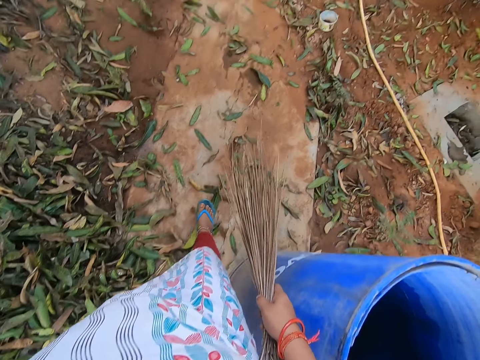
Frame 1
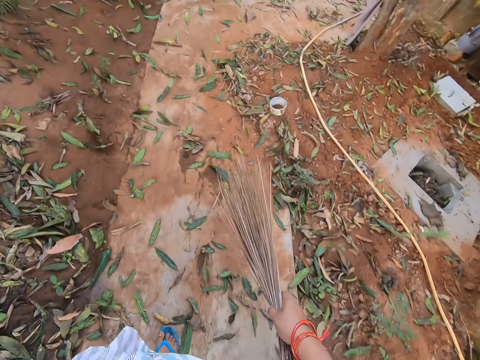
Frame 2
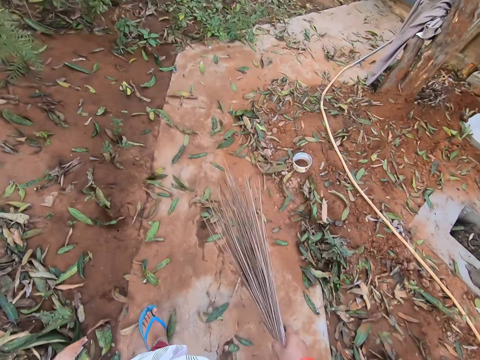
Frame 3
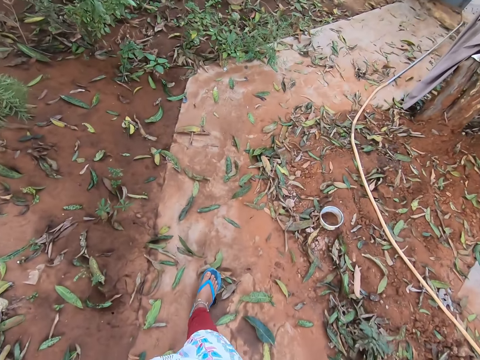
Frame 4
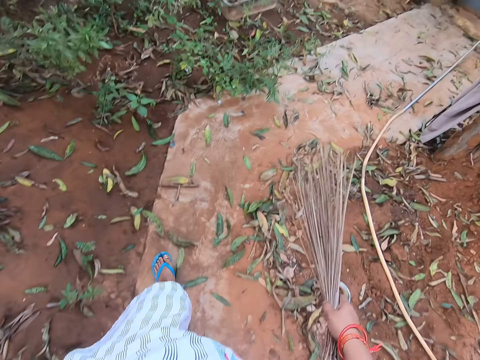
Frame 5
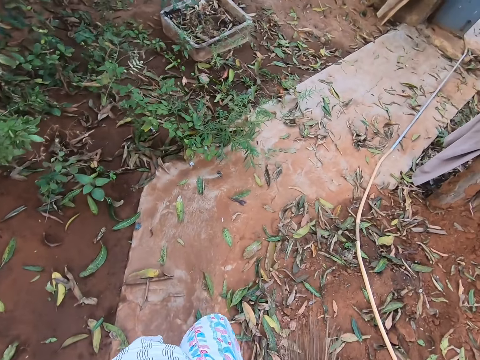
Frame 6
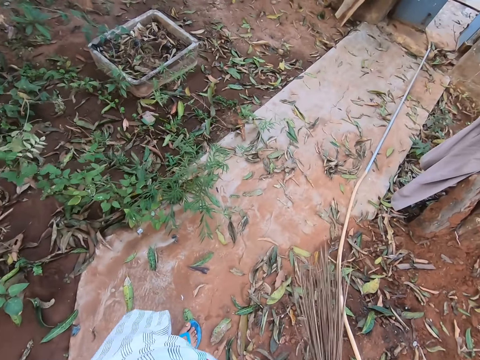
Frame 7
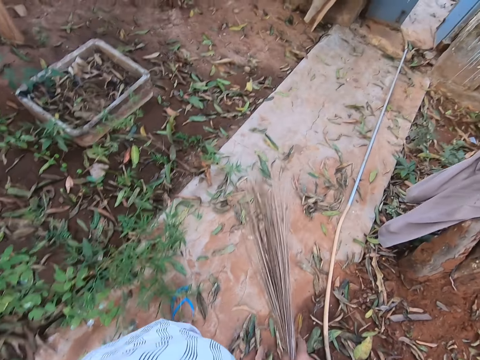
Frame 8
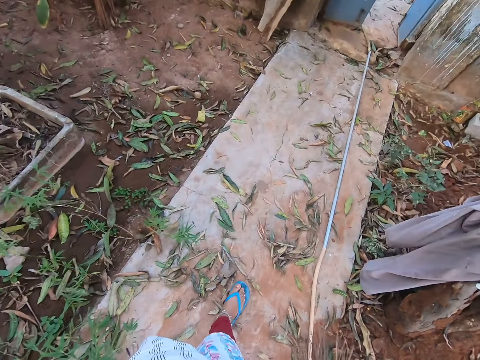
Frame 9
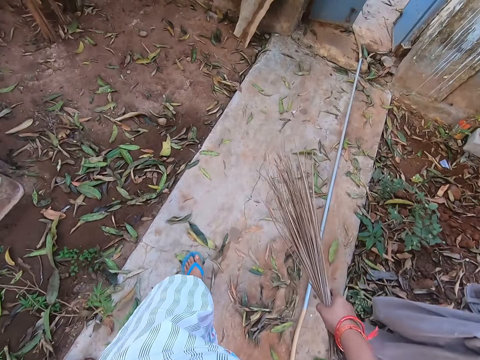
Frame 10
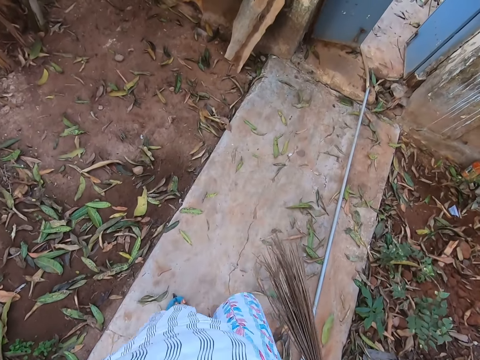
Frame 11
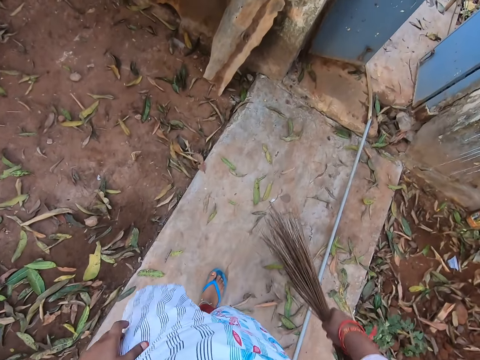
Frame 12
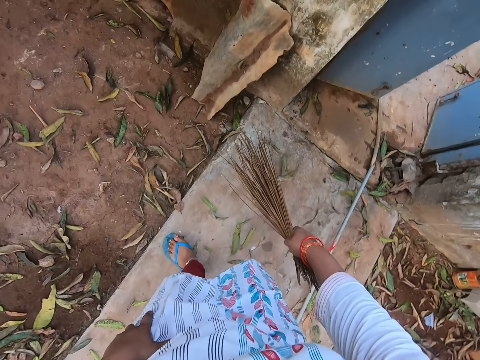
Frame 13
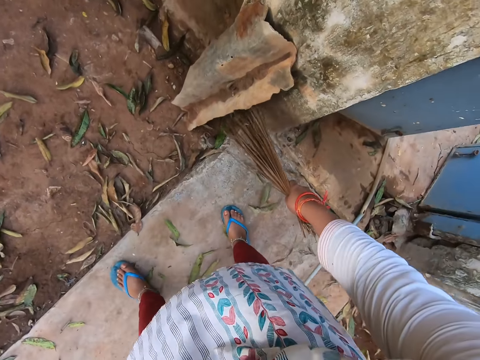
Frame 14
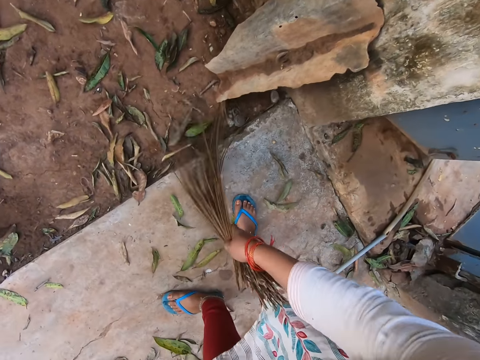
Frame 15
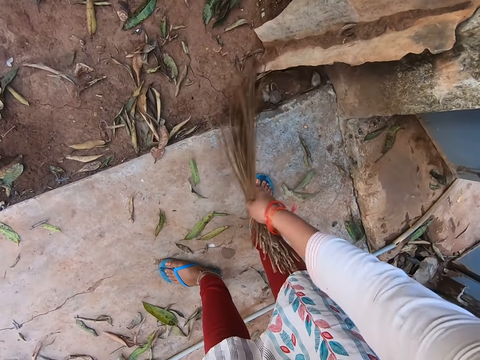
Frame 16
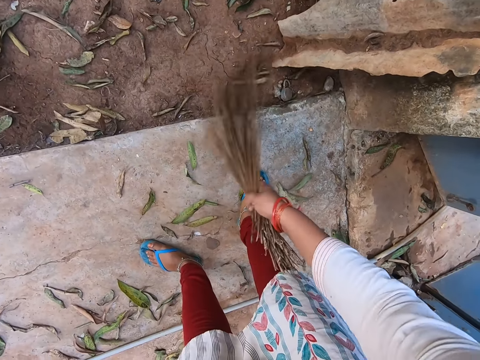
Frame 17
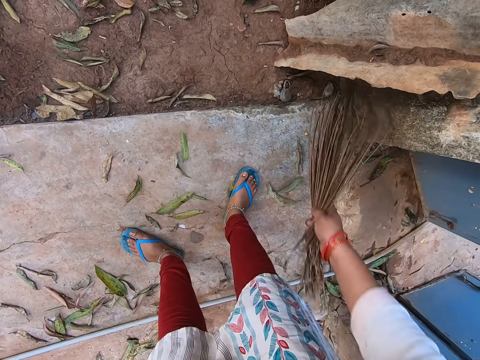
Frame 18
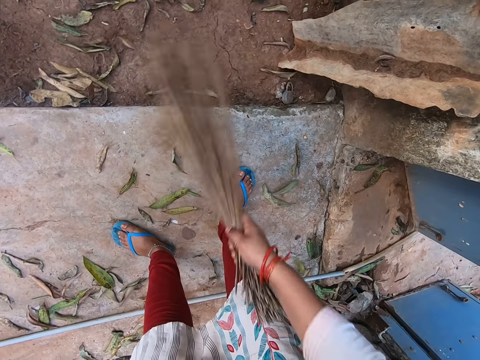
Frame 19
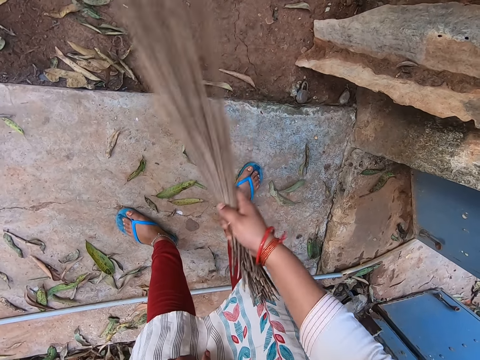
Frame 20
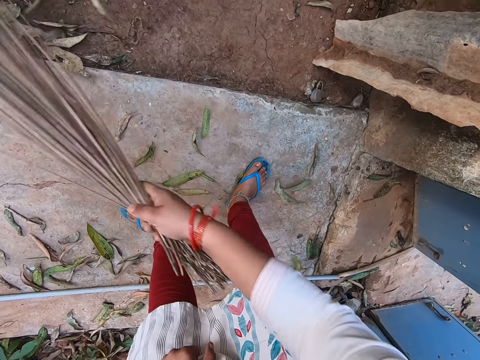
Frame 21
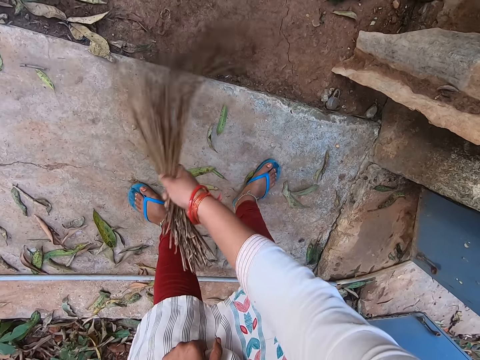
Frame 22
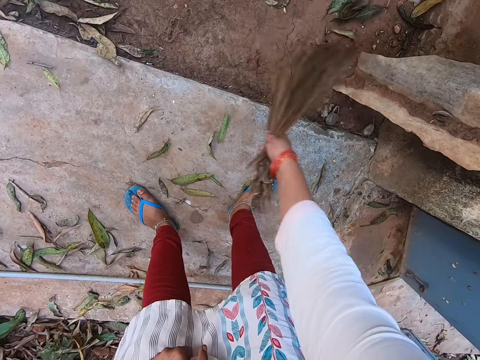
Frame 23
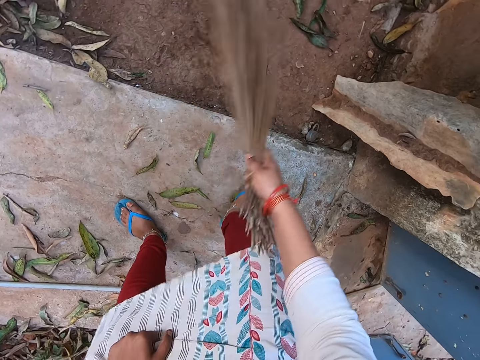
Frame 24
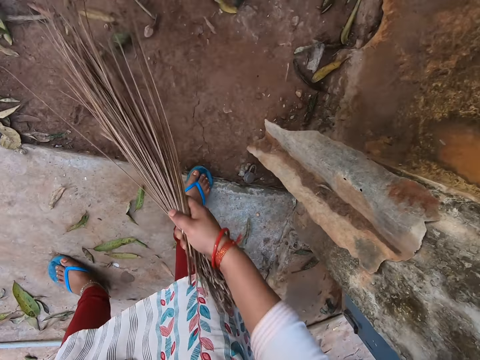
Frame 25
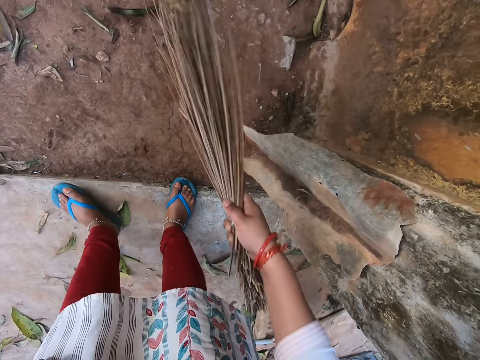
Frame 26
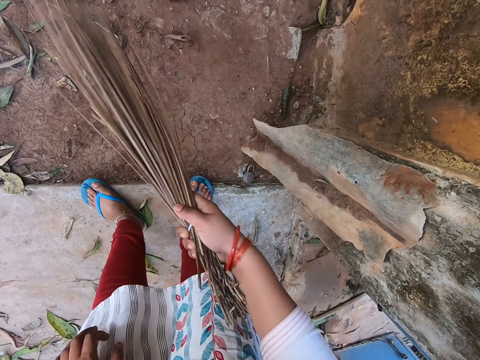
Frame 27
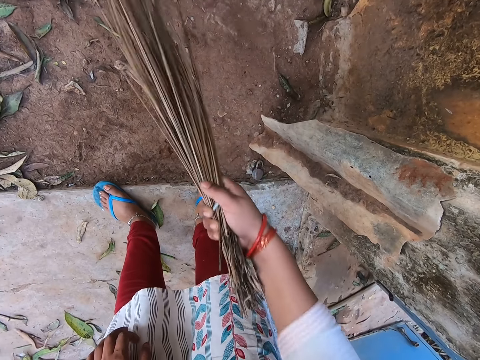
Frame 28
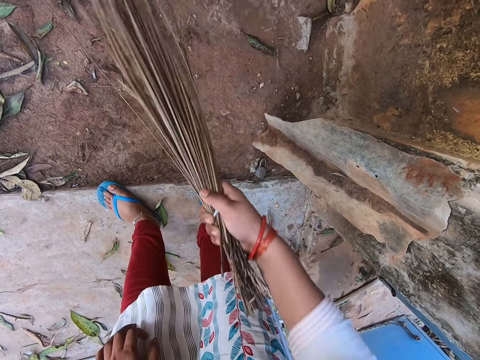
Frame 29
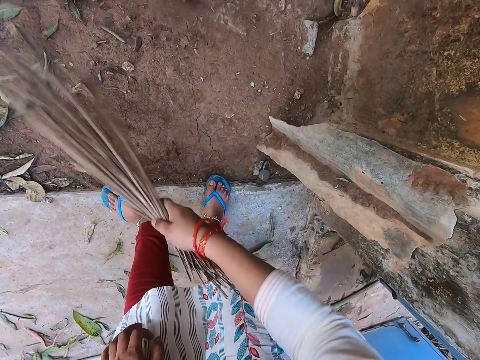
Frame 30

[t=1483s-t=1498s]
The camera wearer walks across the walkway. She moves the right hand and moves the left hand. She sweeps leaves on the soil with the broom in her right hand.

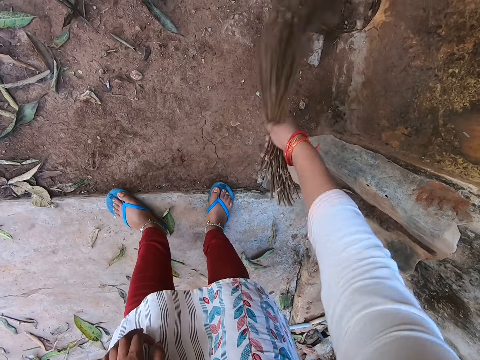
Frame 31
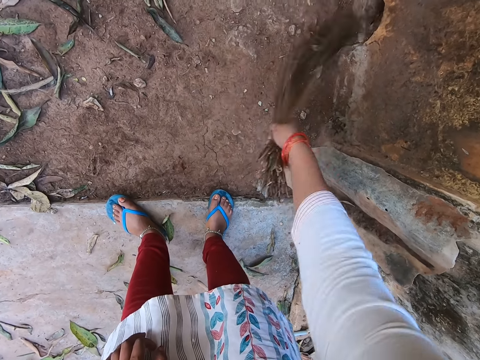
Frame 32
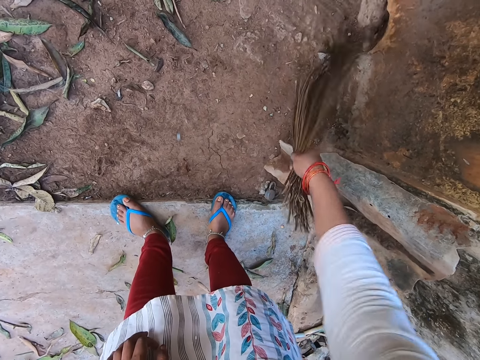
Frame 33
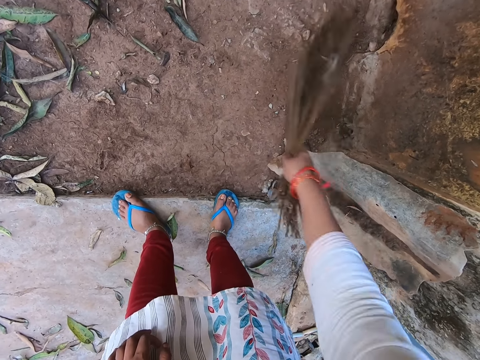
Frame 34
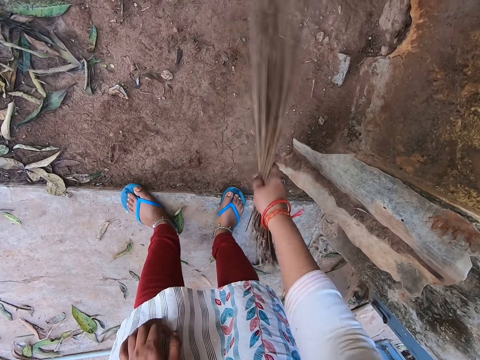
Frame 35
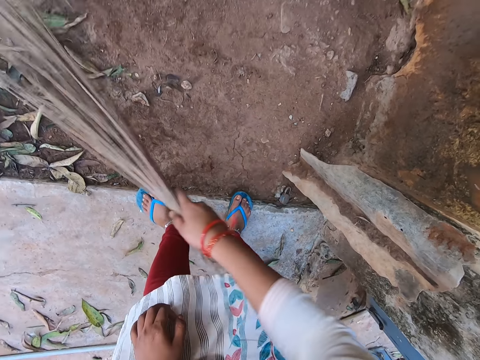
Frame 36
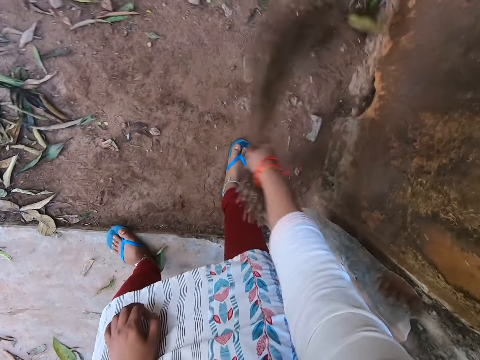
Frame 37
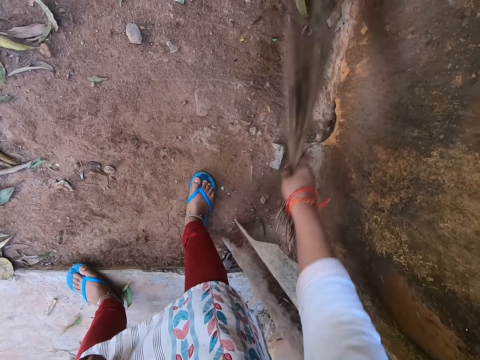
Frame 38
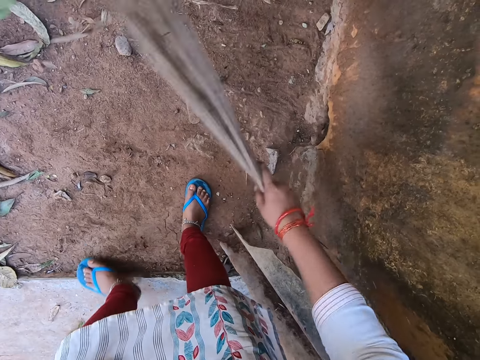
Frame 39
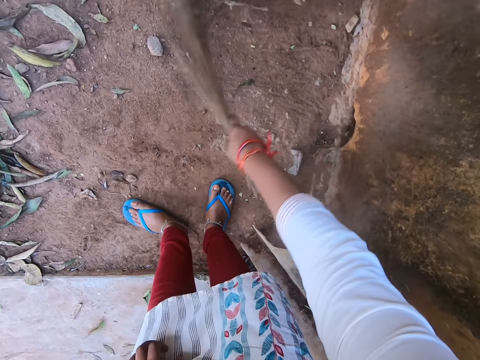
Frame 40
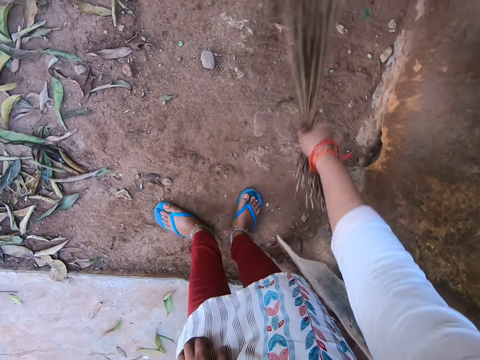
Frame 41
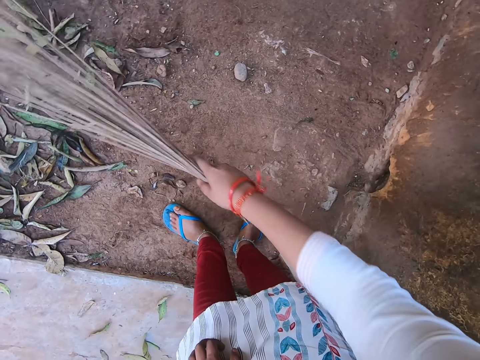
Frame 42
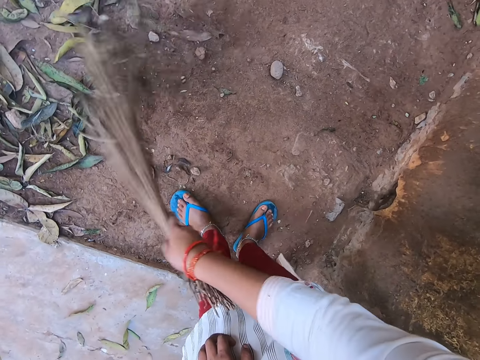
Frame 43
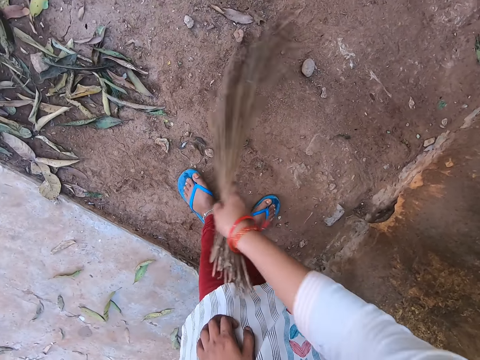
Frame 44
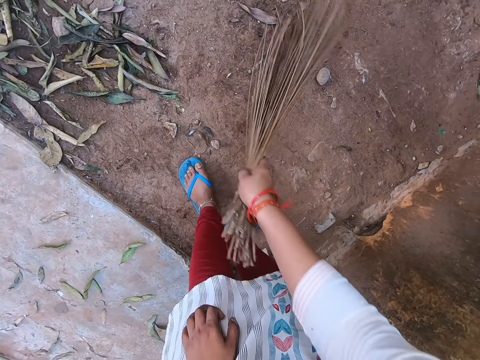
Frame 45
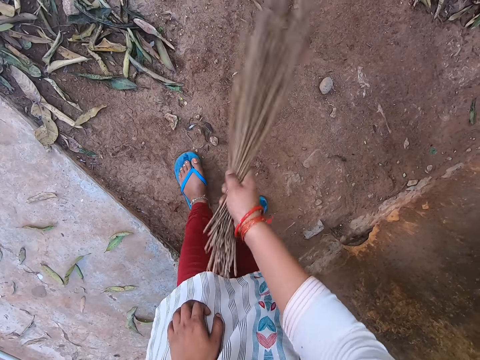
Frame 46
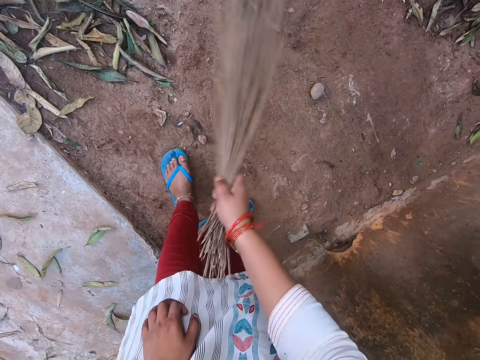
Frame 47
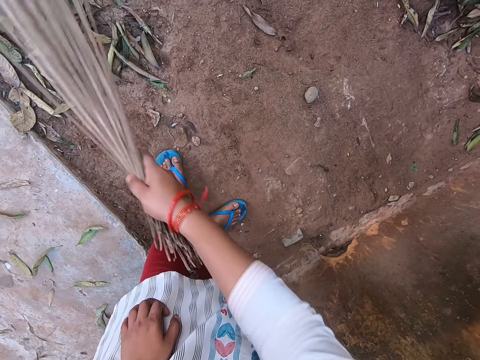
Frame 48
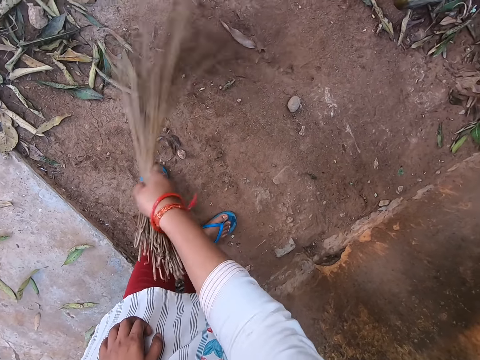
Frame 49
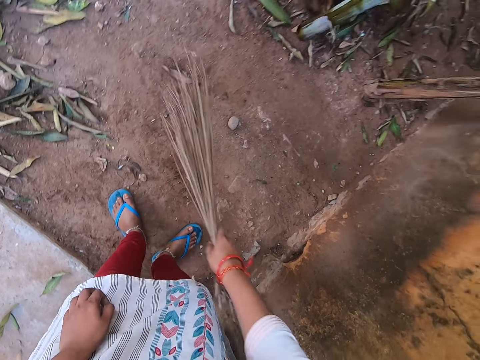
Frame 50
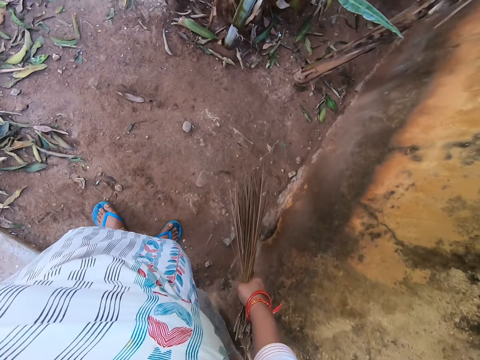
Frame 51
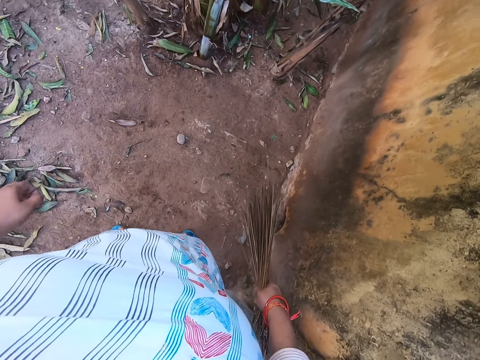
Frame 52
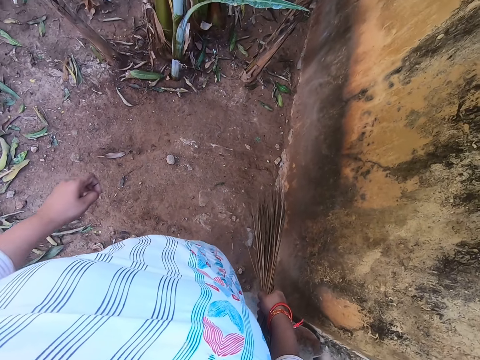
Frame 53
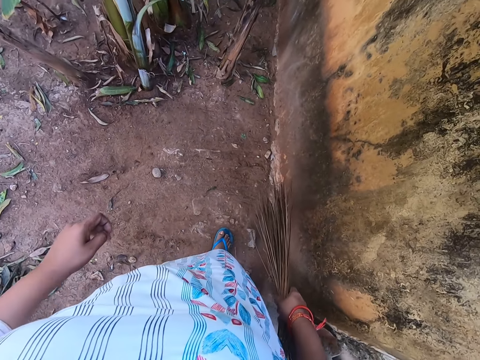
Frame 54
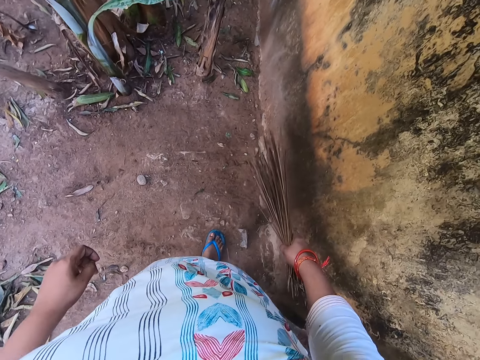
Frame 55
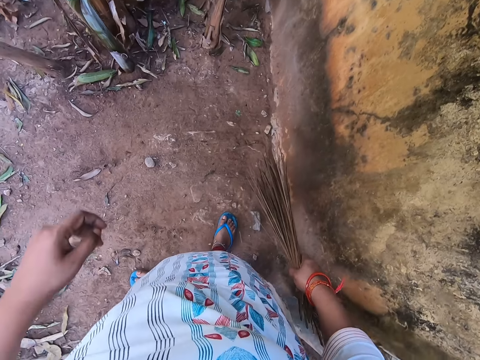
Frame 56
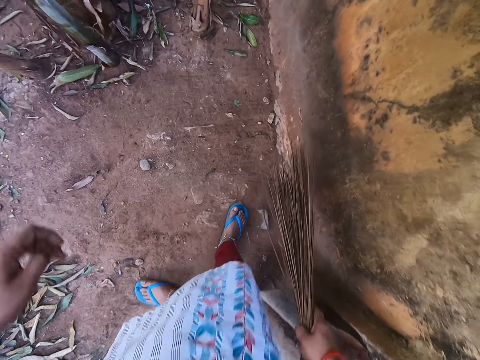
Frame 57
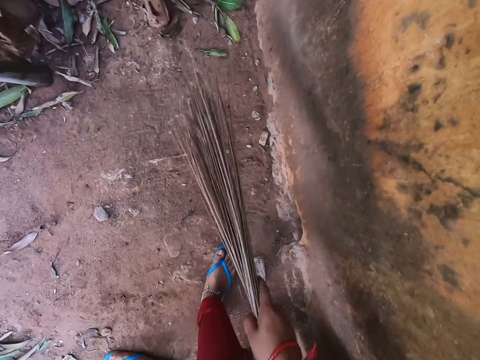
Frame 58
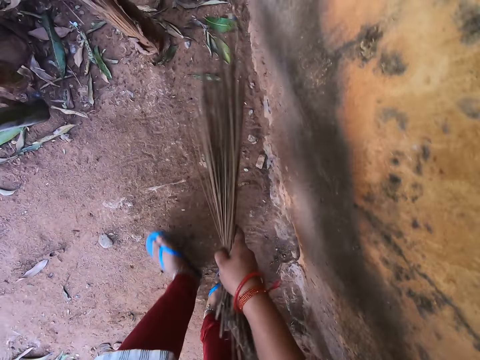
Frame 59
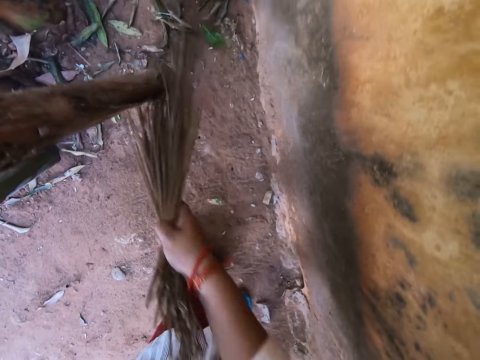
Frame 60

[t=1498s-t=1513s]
The camera wearer stands up. They move the left hand.
